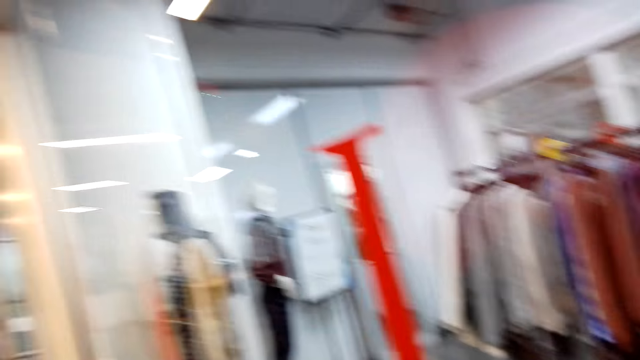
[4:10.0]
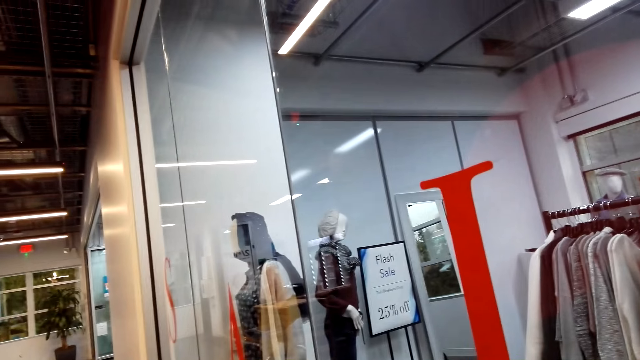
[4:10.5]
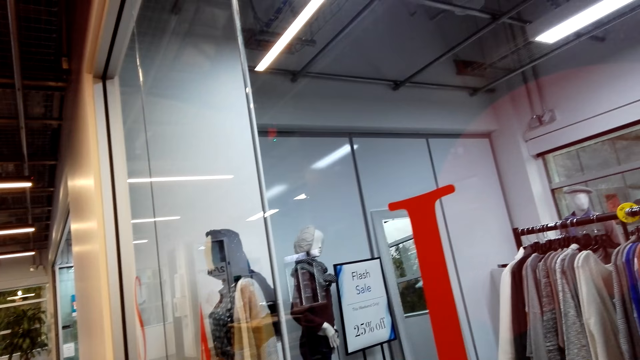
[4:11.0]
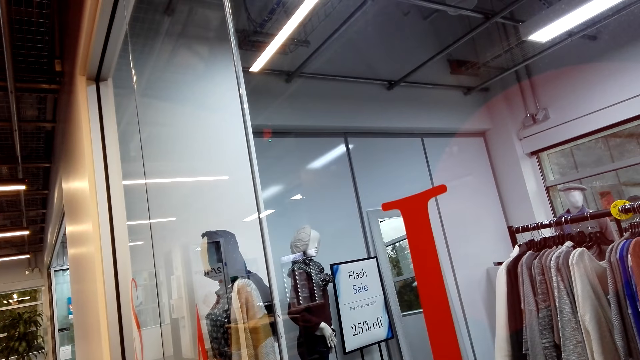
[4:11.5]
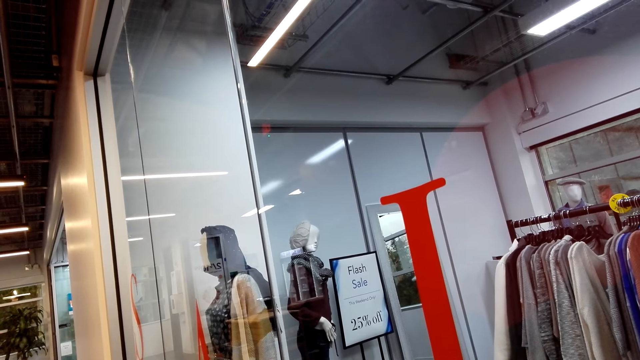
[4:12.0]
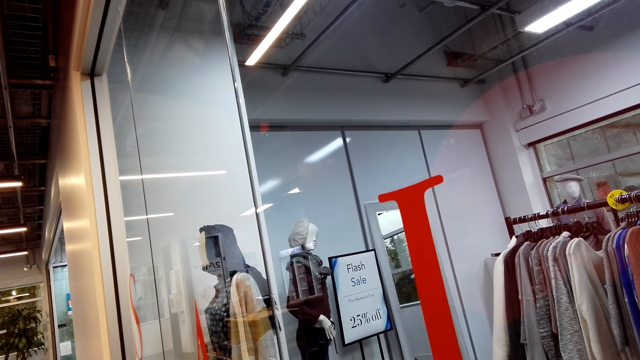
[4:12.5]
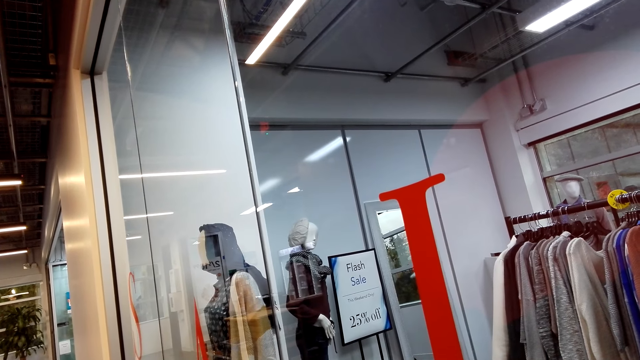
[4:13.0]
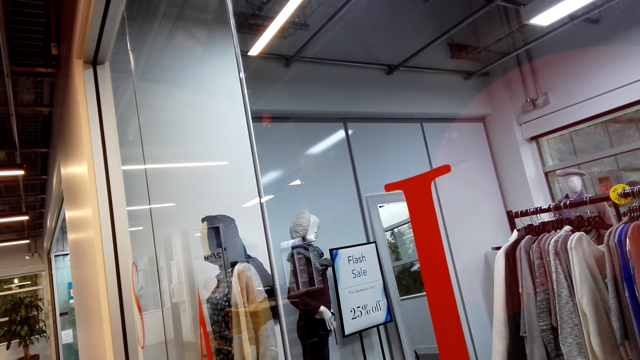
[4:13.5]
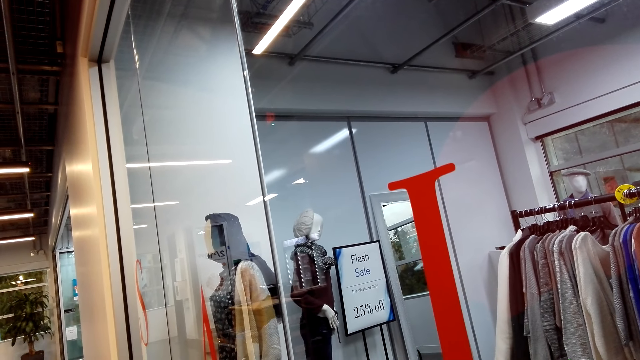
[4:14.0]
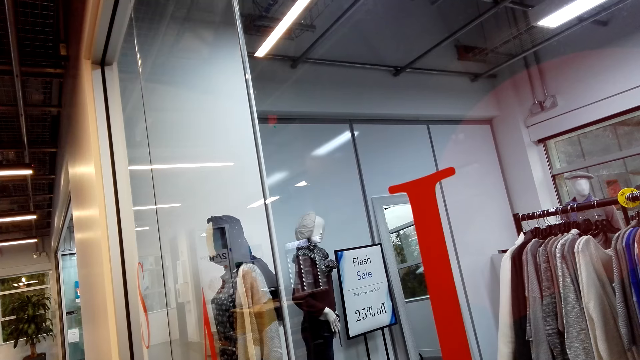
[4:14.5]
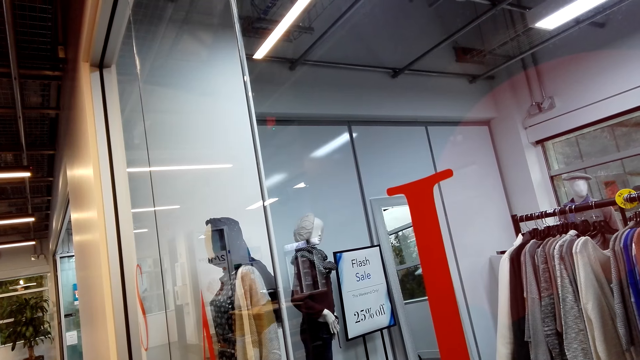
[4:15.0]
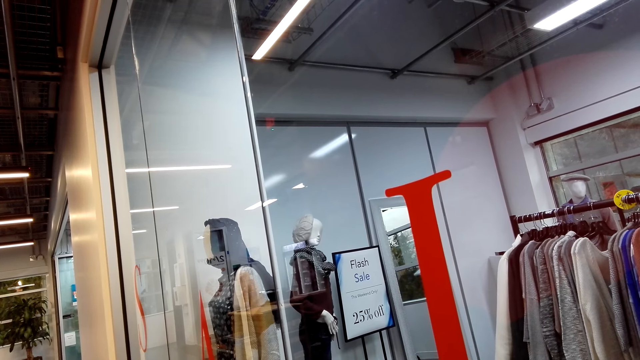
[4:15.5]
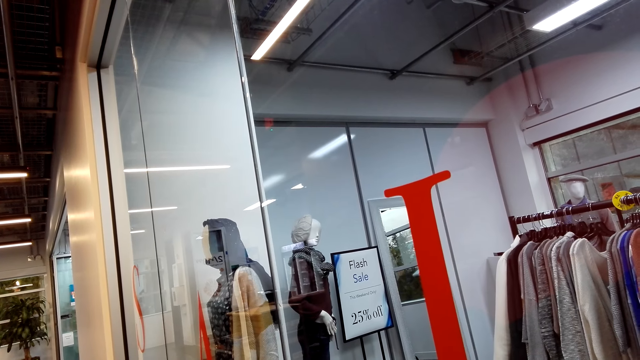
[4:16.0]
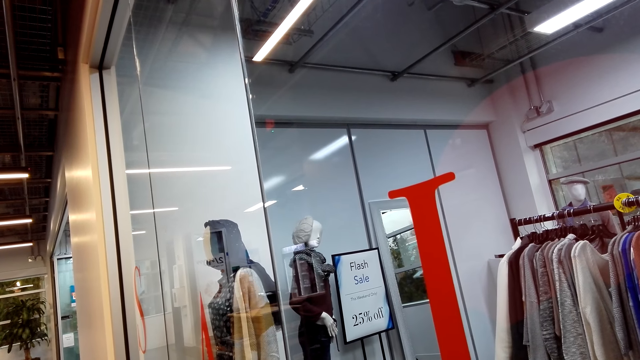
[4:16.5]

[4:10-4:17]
The camera wearer stares at the items in a shop.

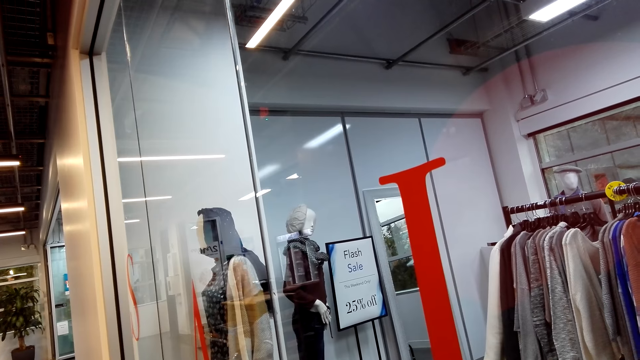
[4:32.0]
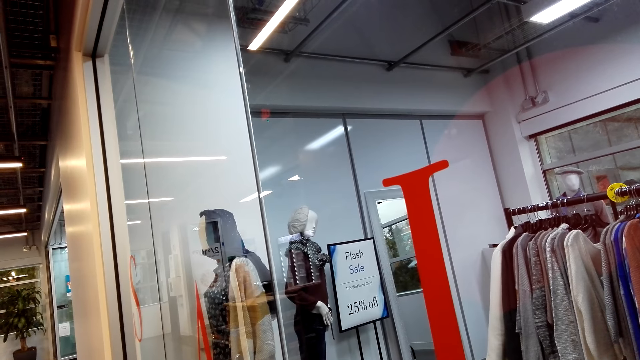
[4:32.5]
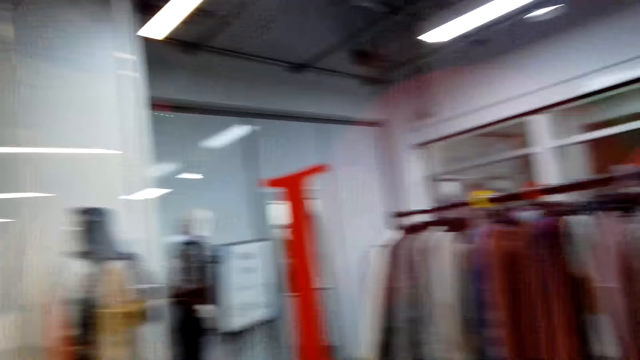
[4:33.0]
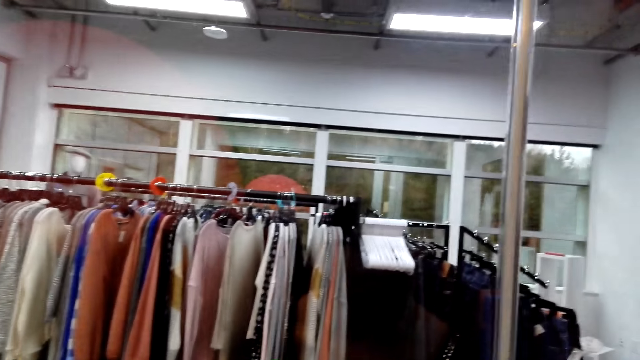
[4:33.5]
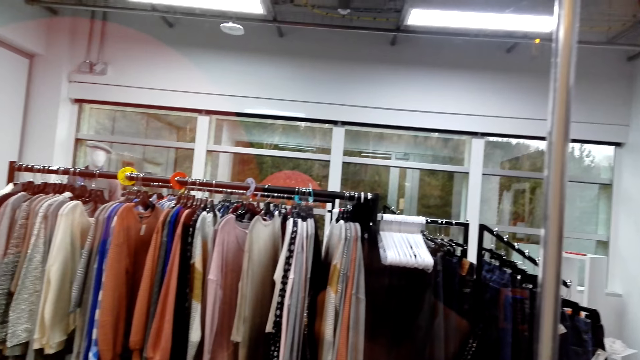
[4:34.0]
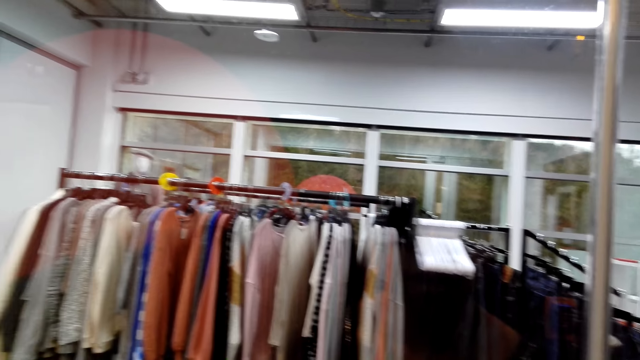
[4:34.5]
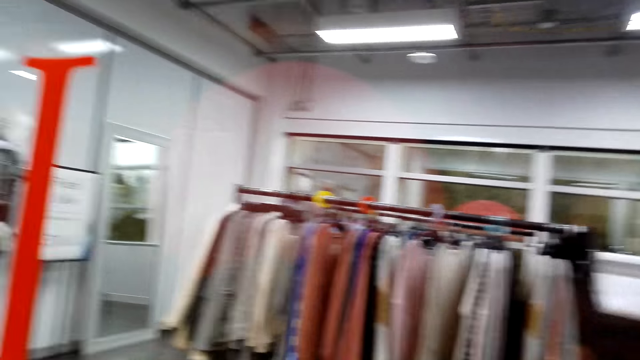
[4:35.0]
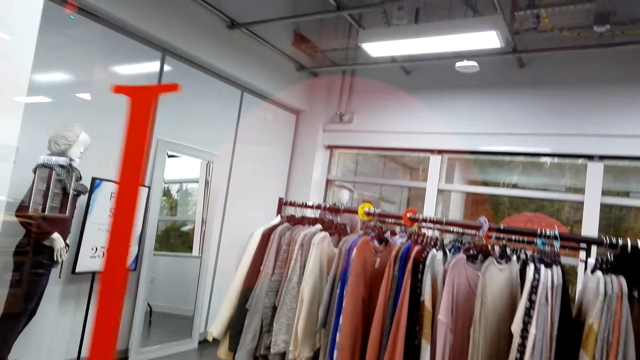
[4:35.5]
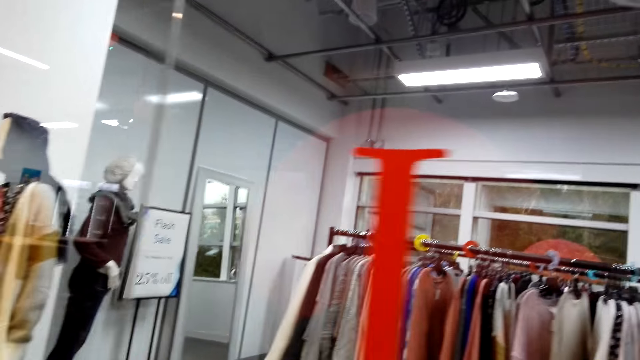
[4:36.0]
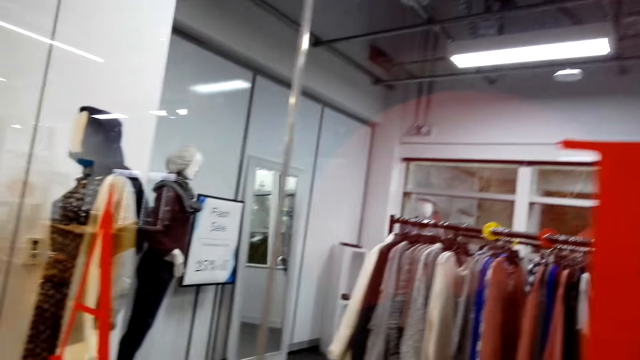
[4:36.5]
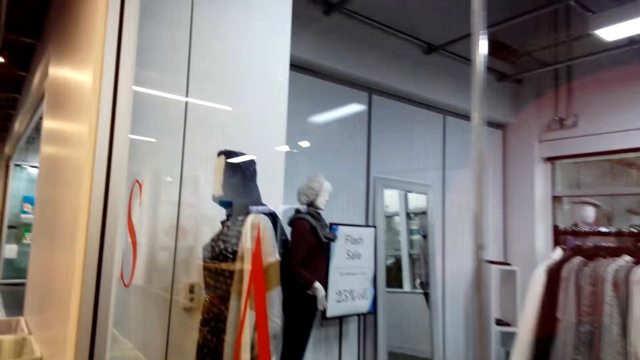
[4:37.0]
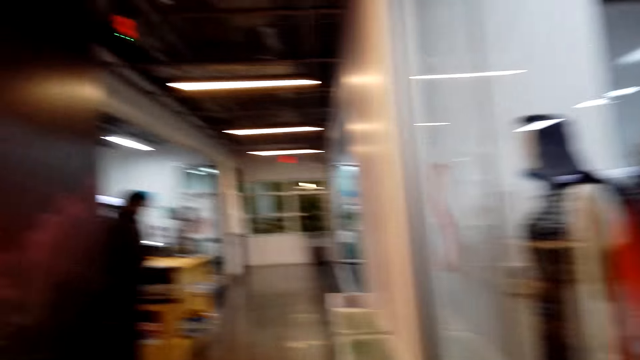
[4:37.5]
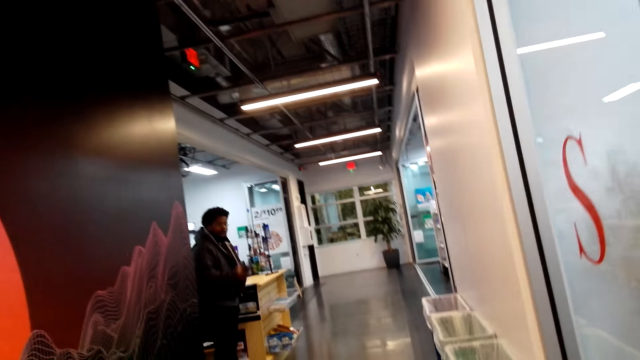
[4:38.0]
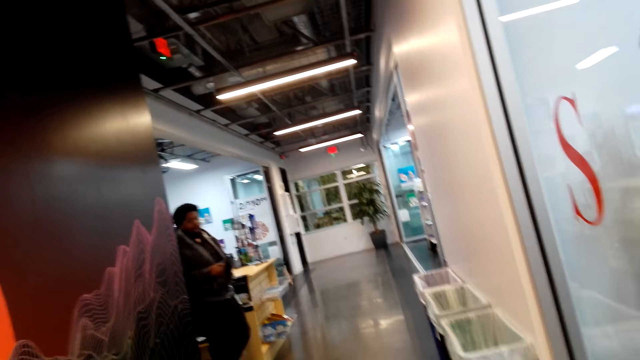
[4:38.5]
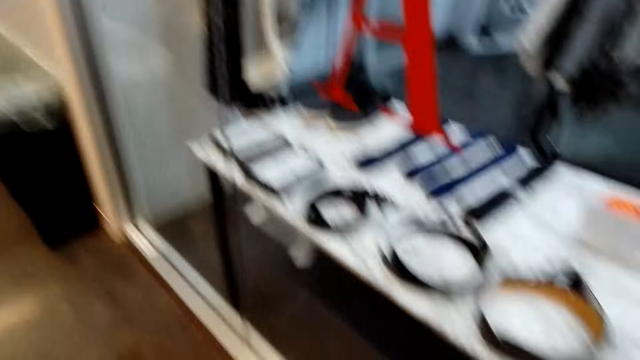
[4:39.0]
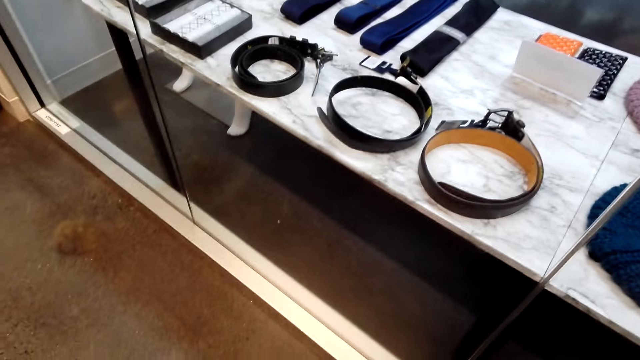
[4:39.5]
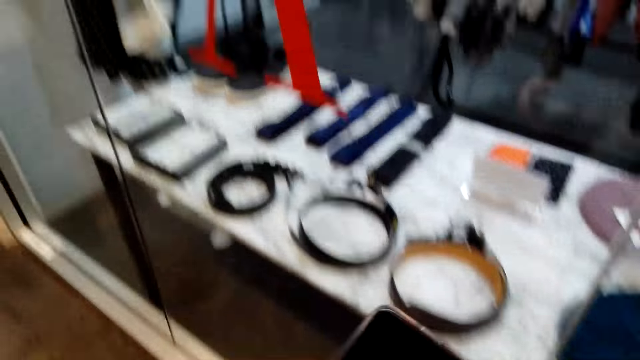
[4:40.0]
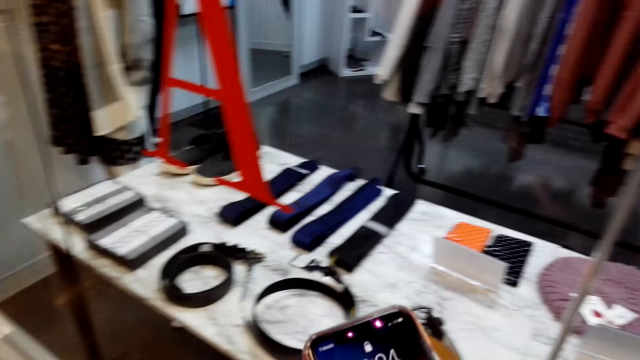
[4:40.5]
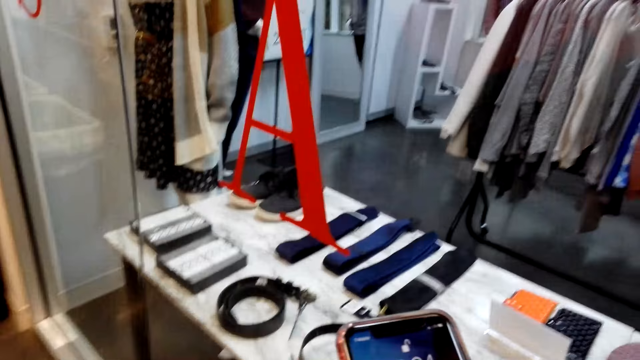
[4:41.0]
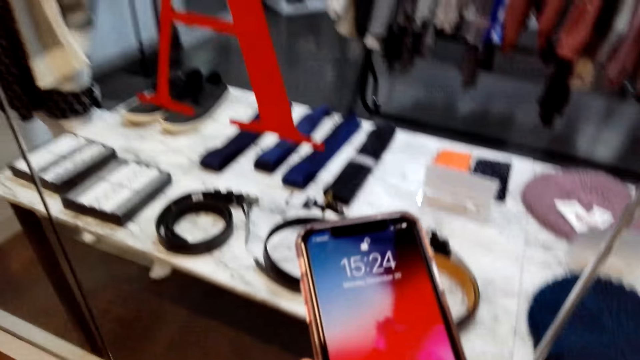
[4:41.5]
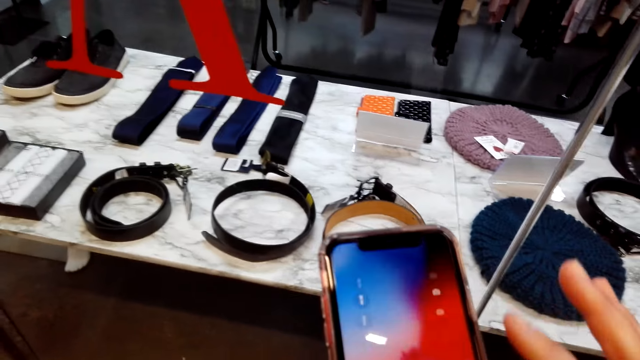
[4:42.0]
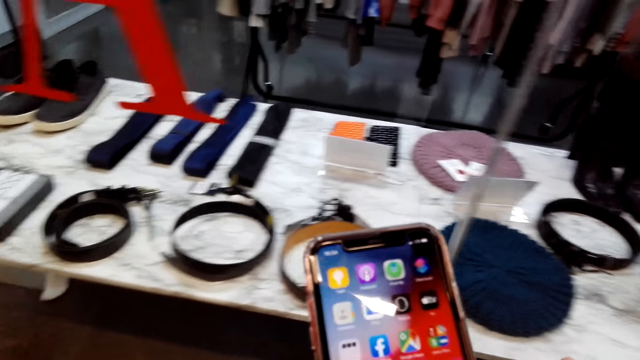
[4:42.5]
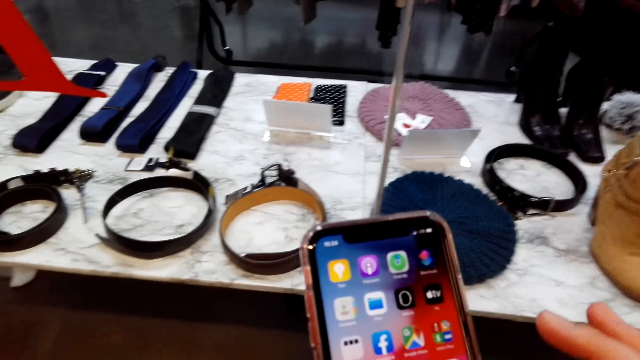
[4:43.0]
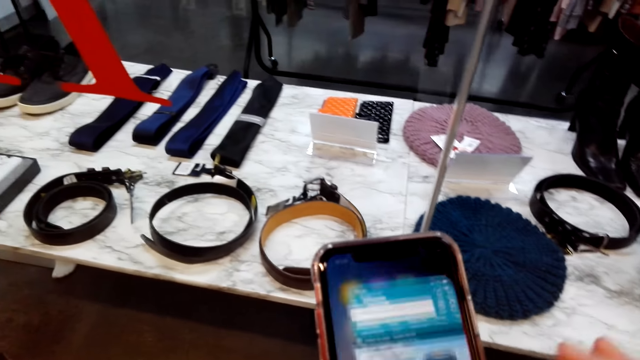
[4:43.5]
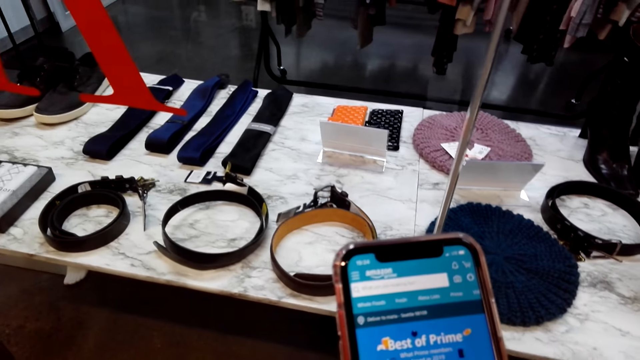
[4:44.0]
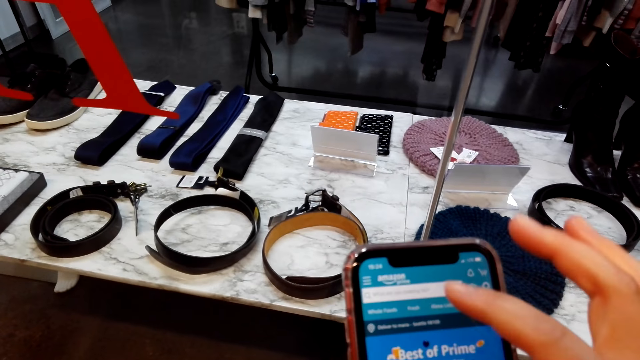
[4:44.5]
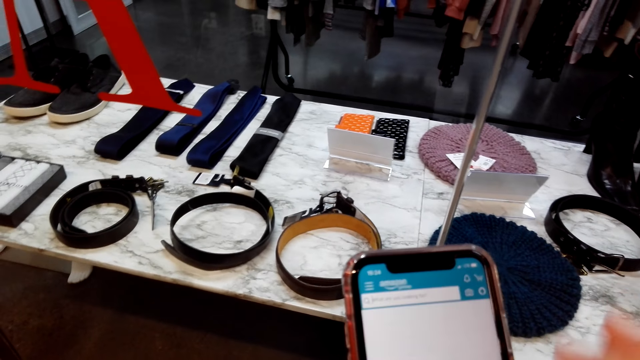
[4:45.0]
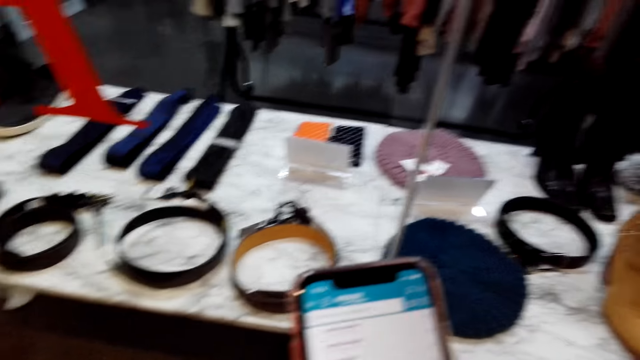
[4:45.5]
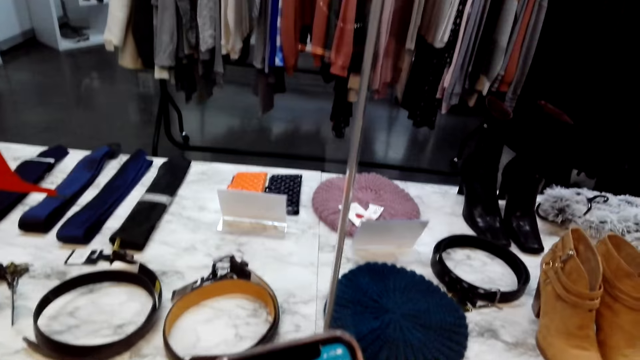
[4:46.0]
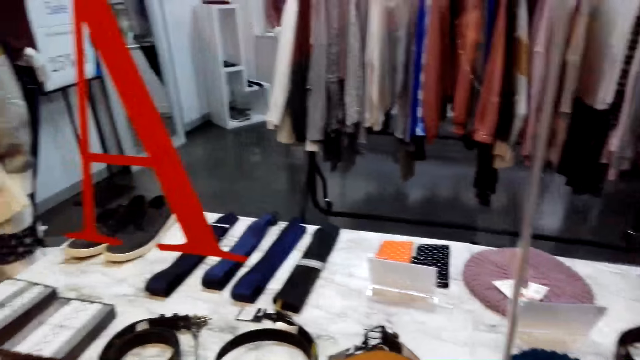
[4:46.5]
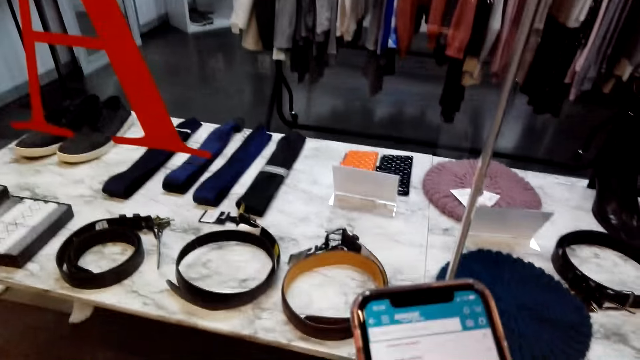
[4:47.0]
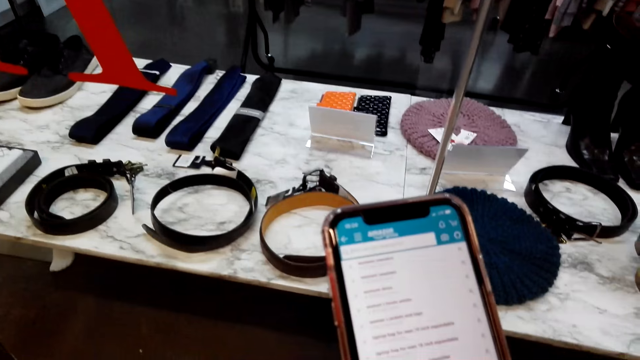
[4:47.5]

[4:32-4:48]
The camera wearer looks around at the items in a shop. A man moves a hand. The man interacts with the camera wearer. The camera wearer operates a phone.
